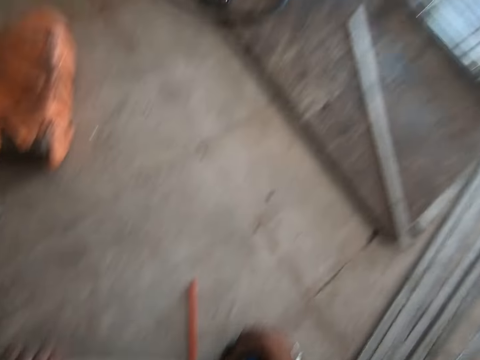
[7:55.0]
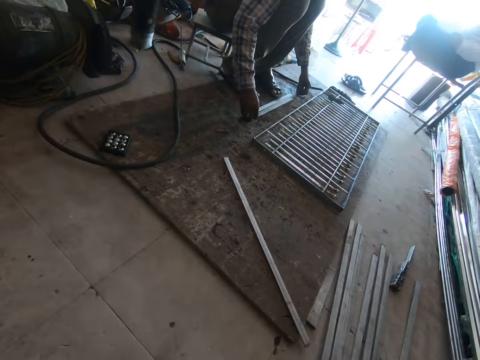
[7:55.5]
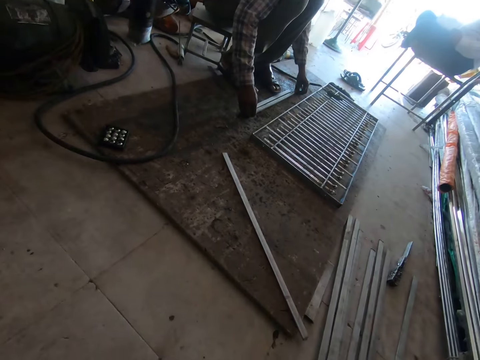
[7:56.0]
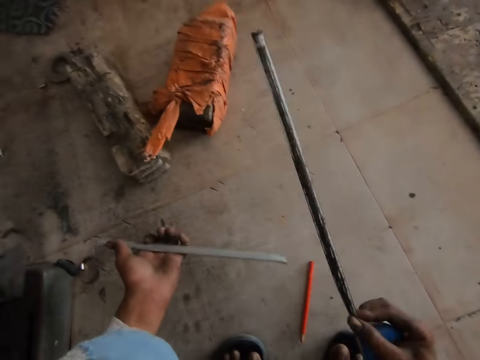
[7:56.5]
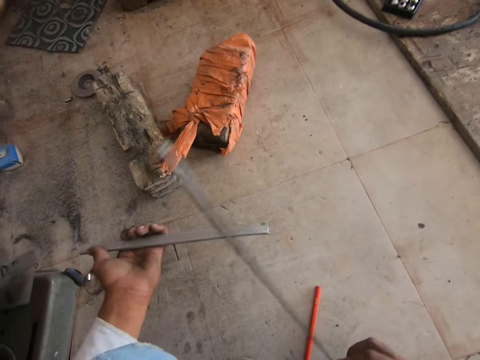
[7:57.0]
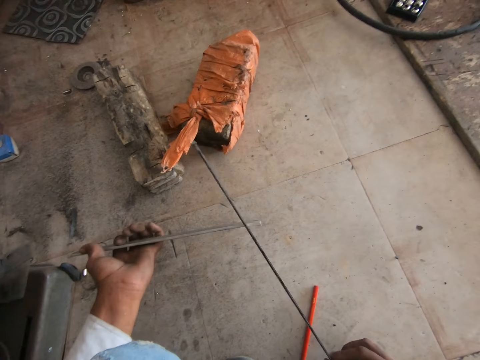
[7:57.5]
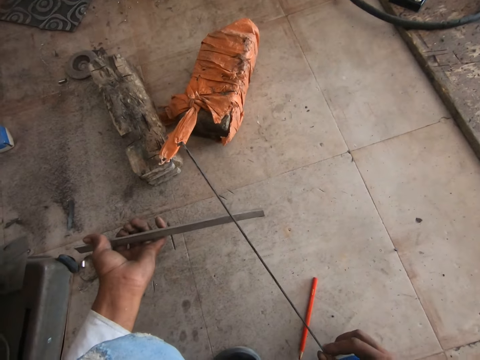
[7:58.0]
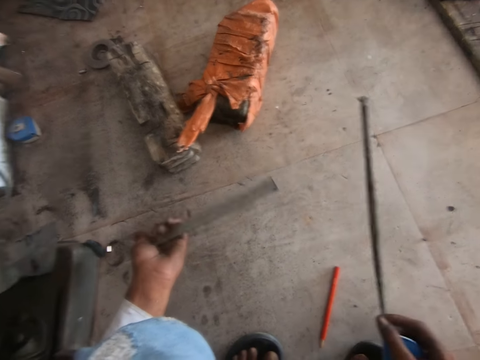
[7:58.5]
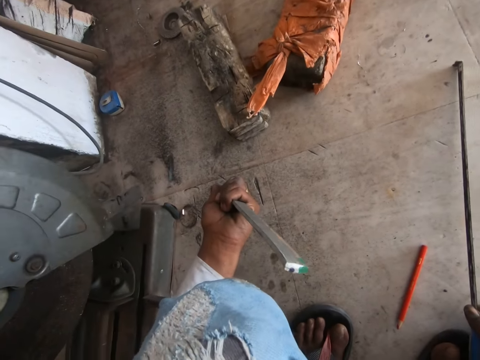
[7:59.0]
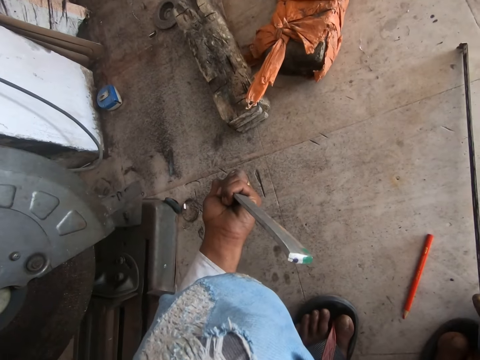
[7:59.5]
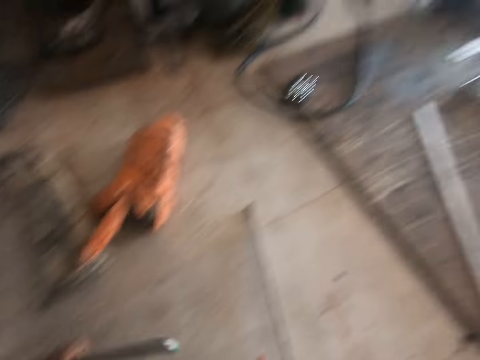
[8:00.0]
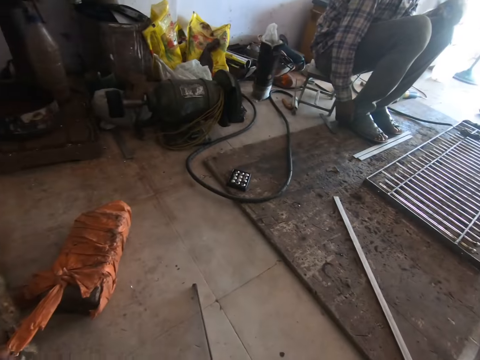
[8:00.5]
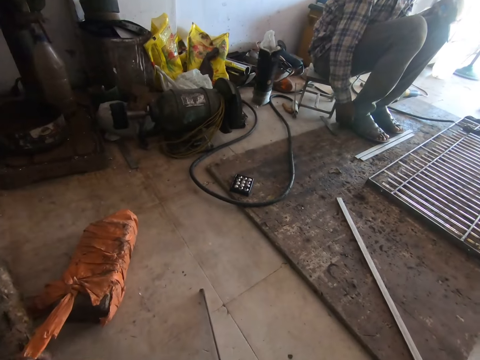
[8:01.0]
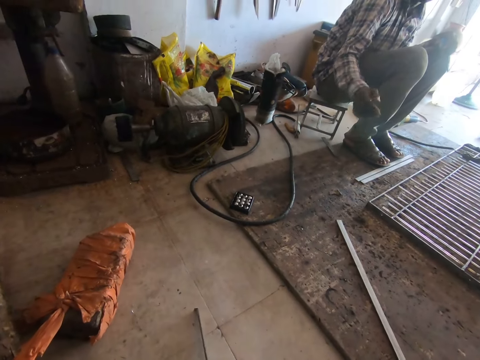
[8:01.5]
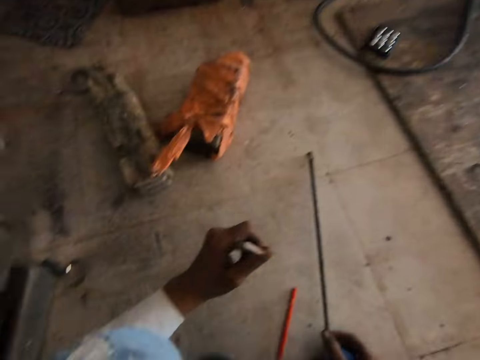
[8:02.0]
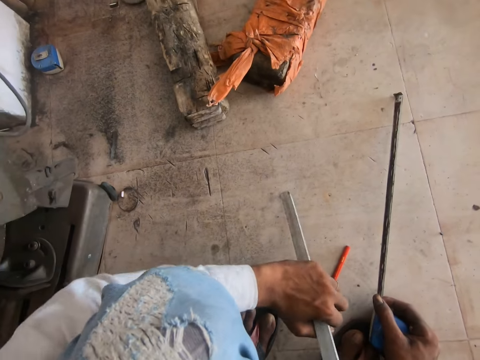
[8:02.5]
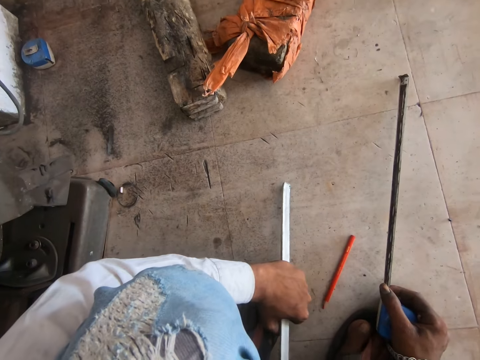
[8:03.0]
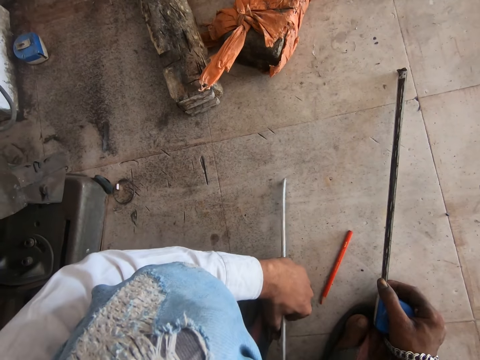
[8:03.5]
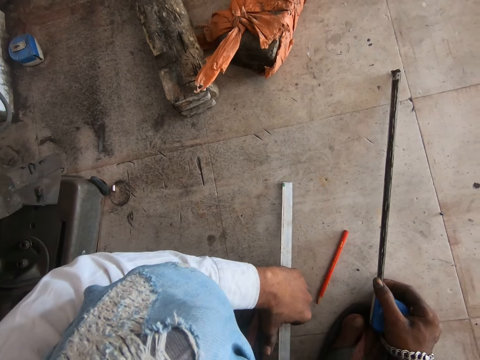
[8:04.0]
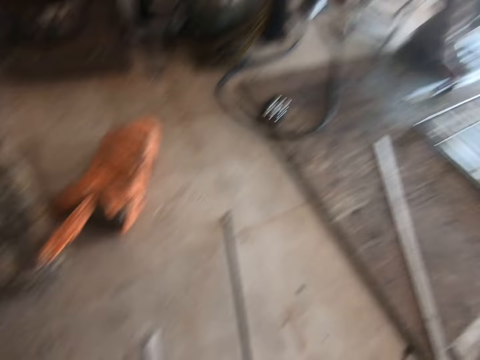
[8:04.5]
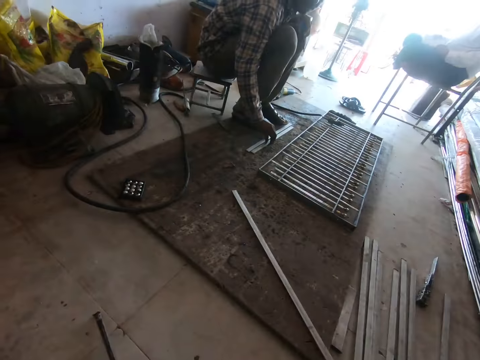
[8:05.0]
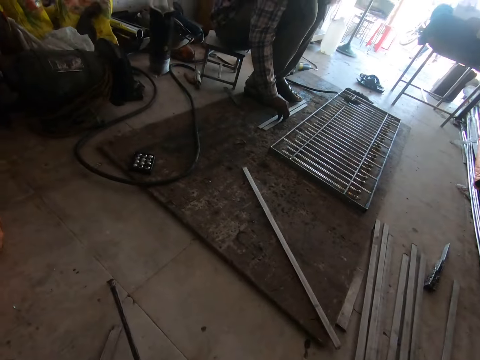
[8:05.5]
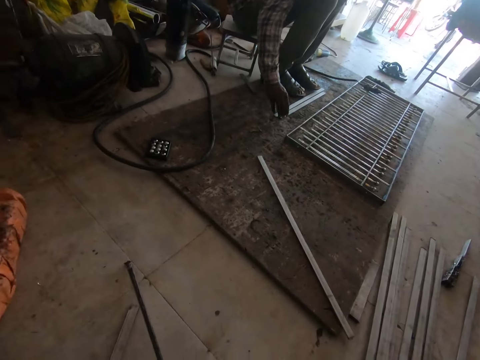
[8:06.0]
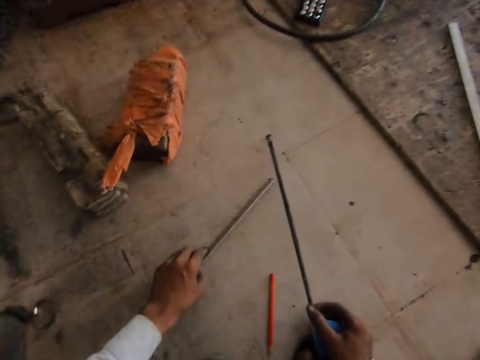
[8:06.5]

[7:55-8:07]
The camera wearer speaks to a man. They look around the workshop. They hold the metal bar in hand. Another man speaks to the camera wearer. The camera wearer speaks to the man. They look around the workshop.

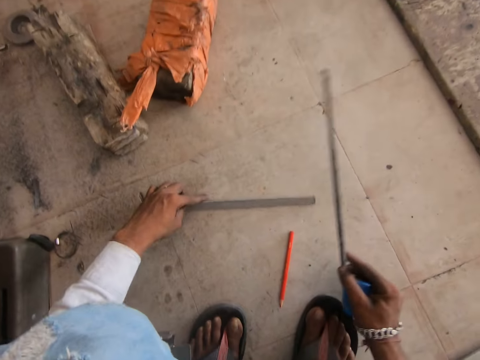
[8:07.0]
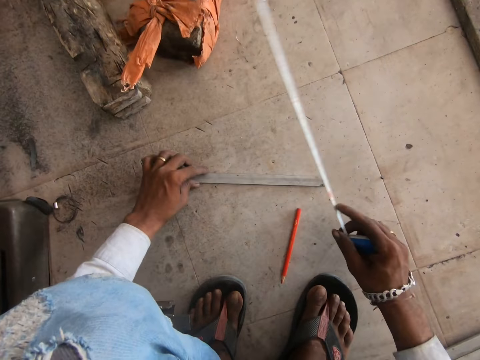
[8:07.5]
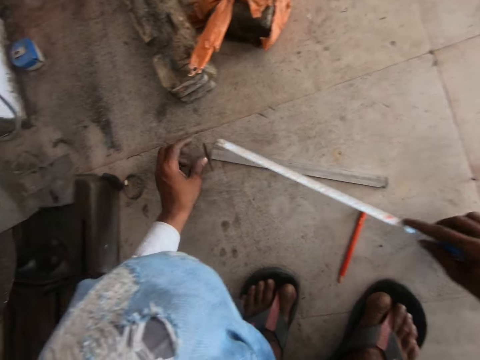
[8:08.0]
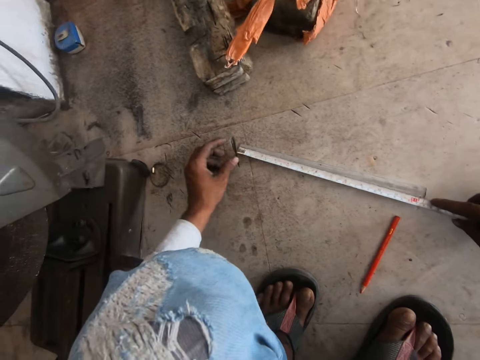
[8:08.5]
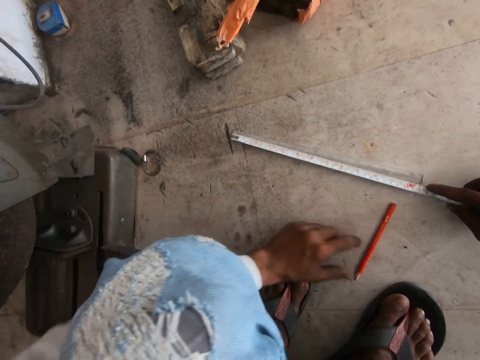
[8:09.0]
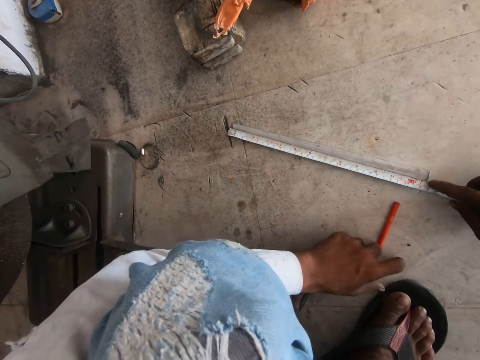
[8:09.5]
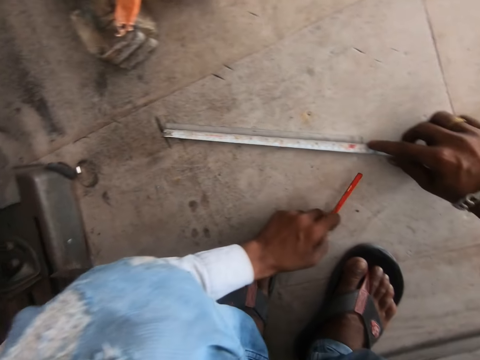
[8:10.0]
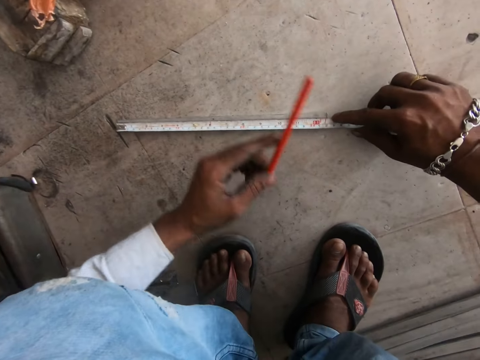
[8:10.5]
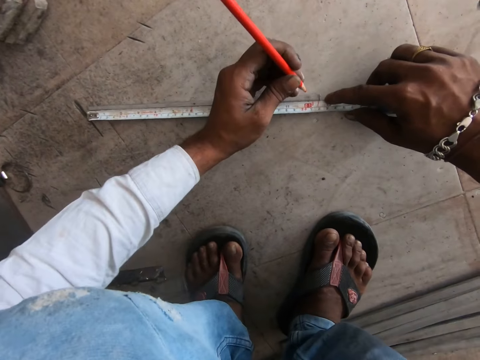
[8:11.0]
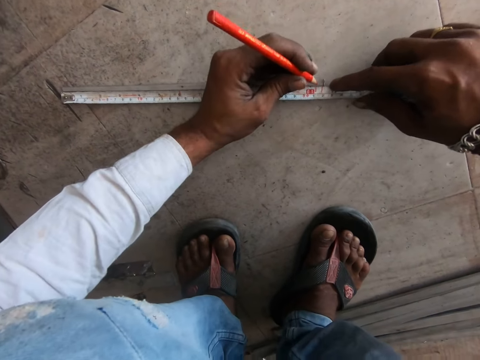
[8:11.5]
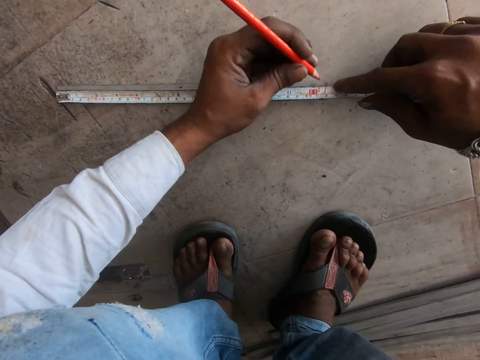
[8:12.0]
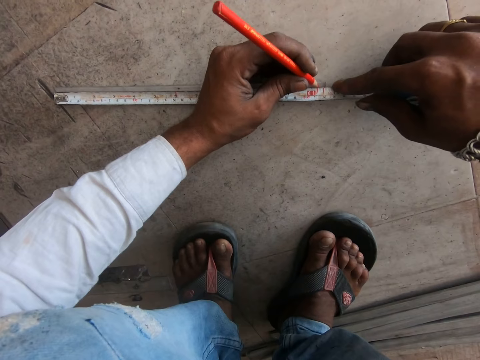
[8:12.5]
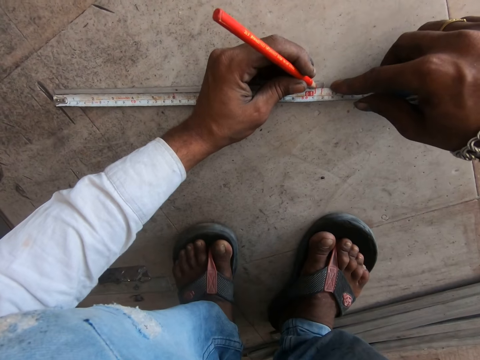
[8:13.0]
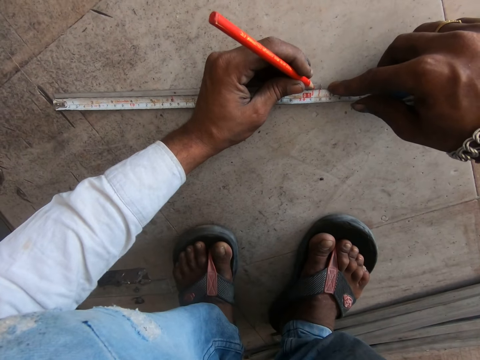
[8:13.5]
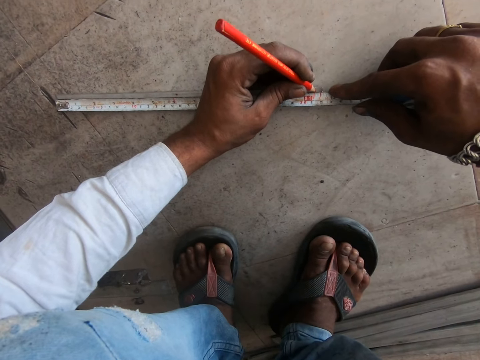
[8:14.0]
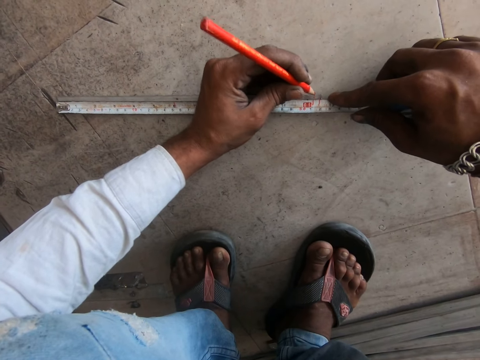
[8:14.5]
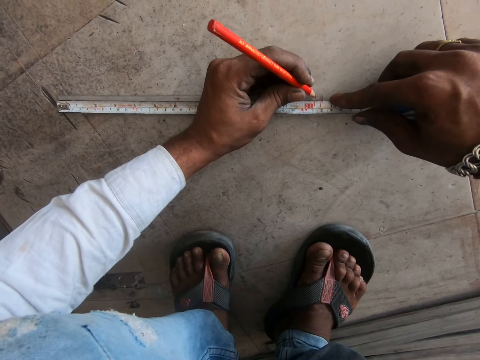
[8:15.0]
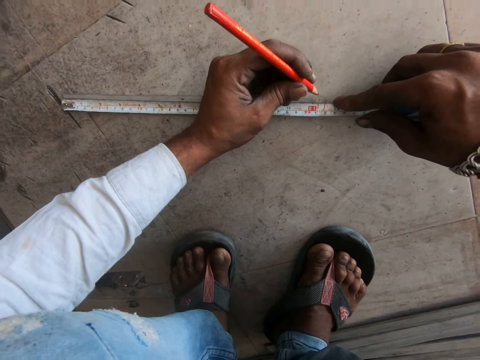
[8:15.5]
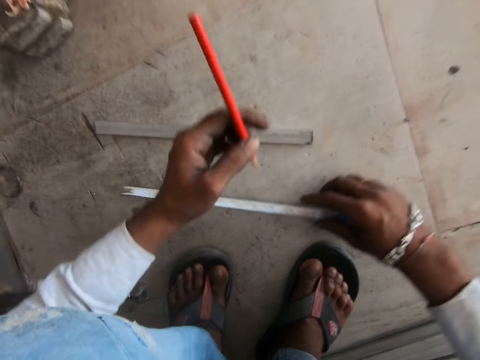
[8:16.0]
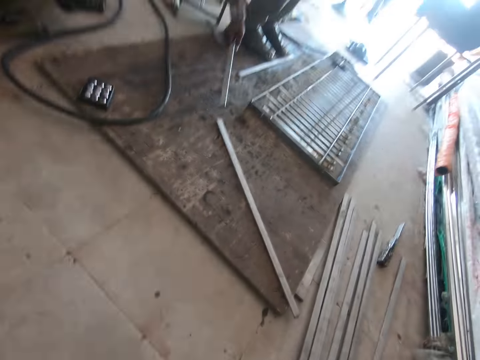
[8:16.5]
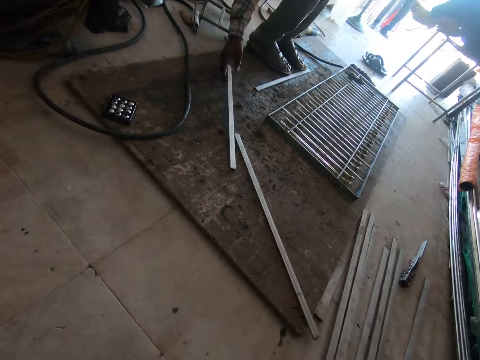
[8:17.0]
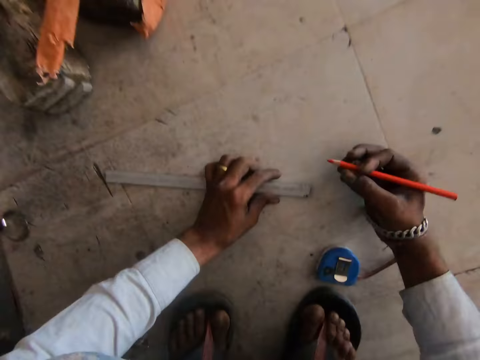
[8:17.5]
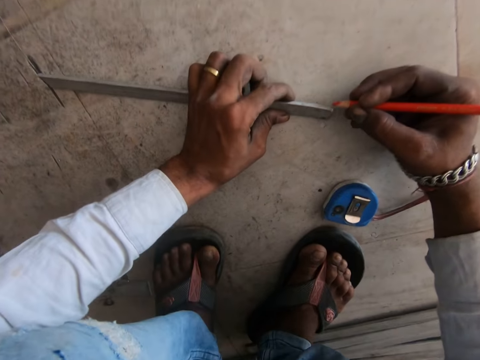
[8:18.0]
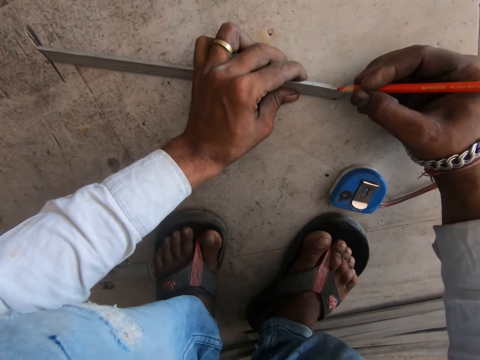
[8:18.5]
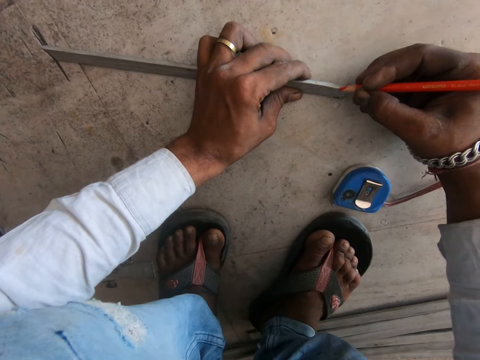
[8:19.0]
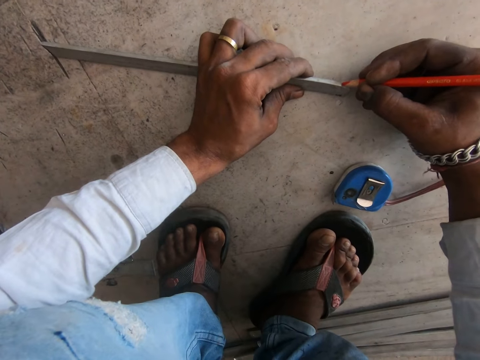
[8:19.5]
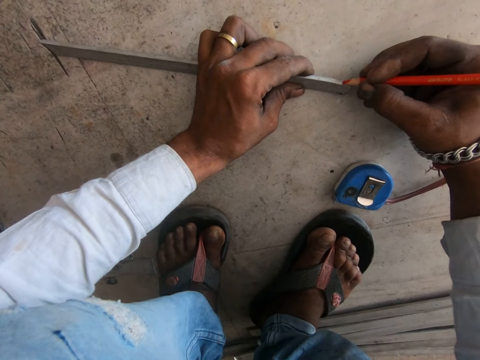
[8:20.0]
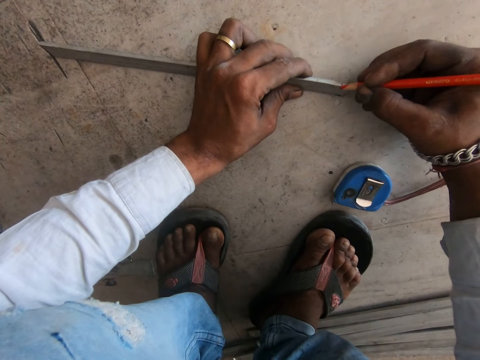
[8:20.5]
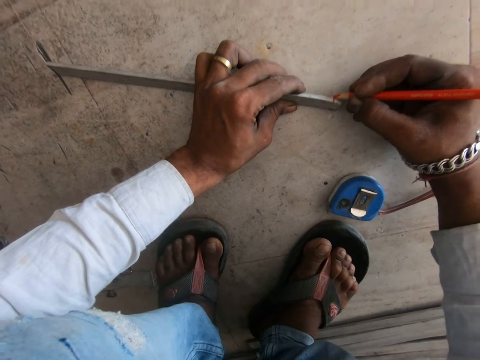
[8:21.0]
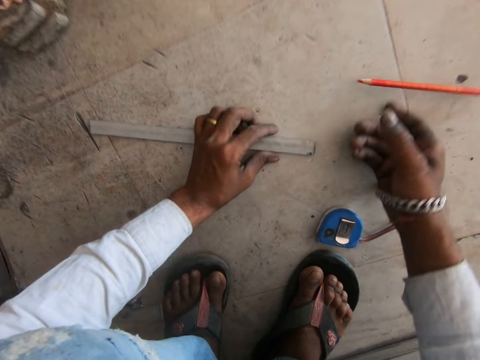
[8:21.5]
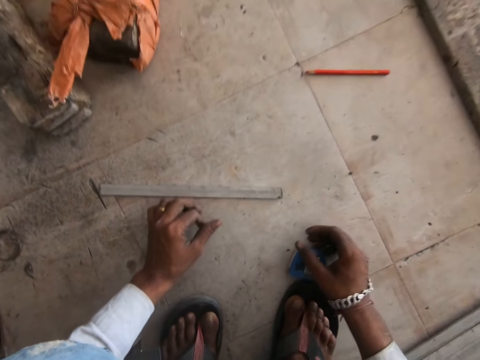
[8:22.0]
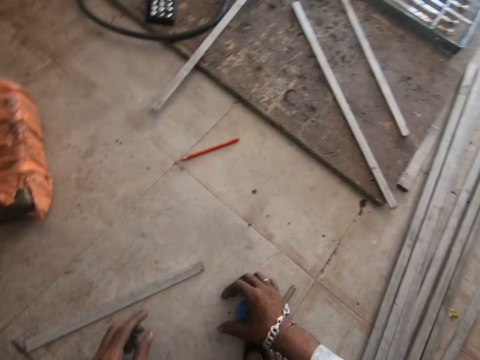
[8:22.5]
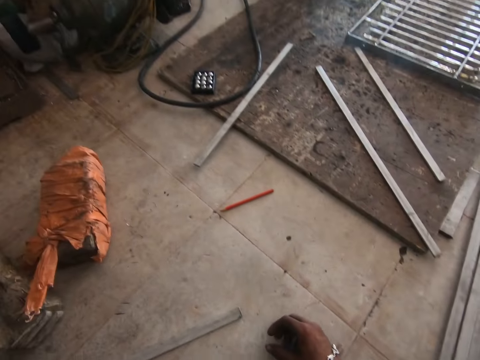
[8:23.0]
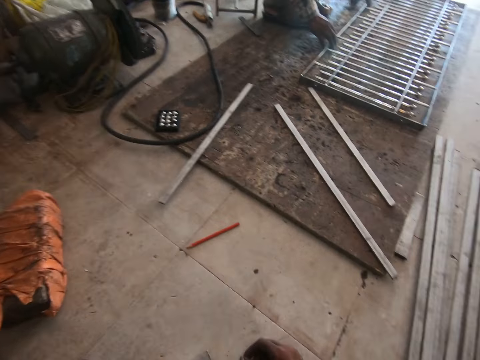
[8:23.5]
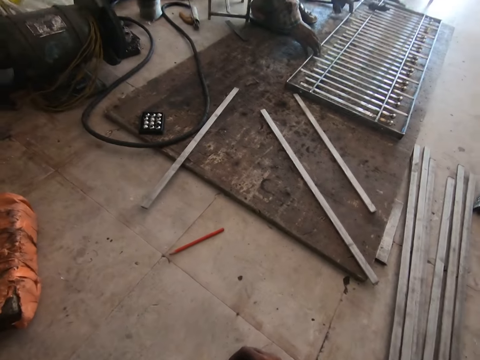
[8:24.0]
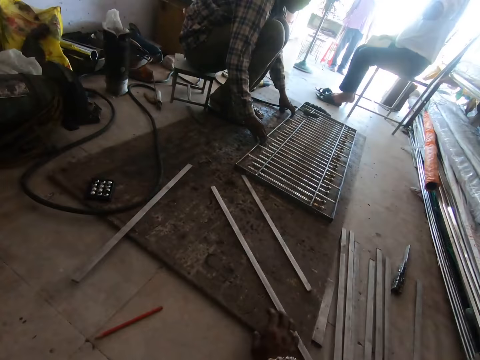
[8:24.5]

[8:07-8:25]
The camera wearer holds the metal bar on the floor. They measure the metal bar on the floor. They pick the pencil from the floor. They mark a point on the metal bar with the pencil. They remove the tape measure from the metal bar. They look around the workshop. A man puts a metal bar on the floor. The camera wearer holds the metal bar on the floor. They mark a point on the metal bar with the pencil. They drop the pencil on the floor, and drop the metal bar on the floor. They hold the tape measure on the floor.
